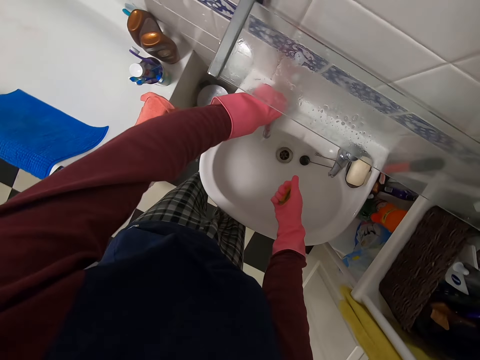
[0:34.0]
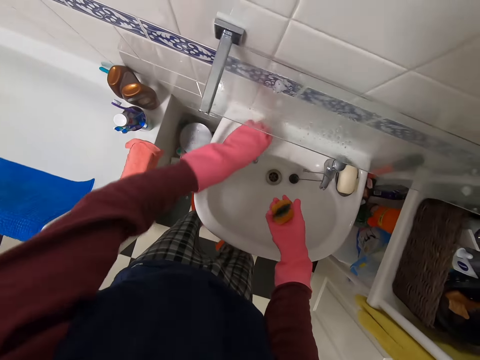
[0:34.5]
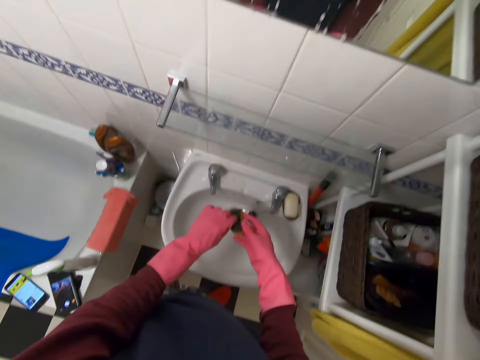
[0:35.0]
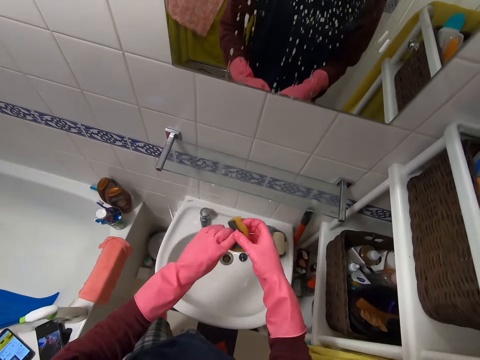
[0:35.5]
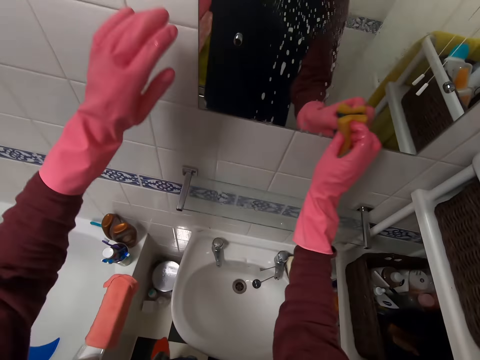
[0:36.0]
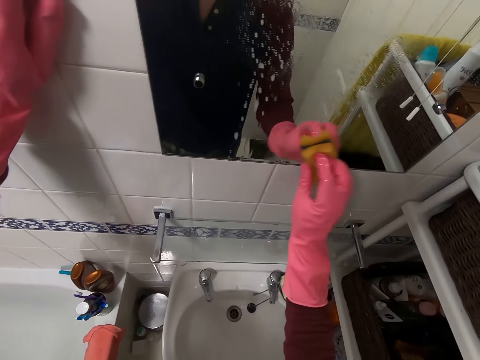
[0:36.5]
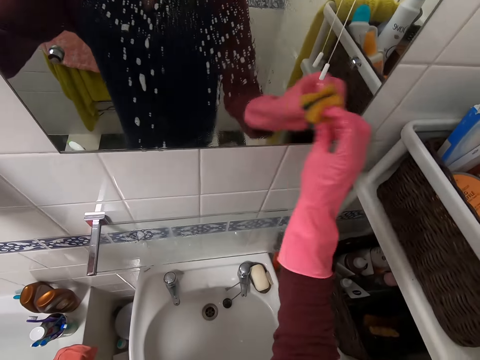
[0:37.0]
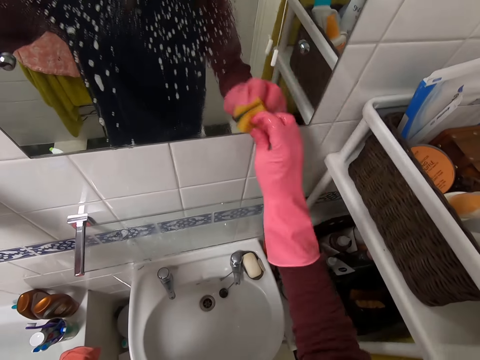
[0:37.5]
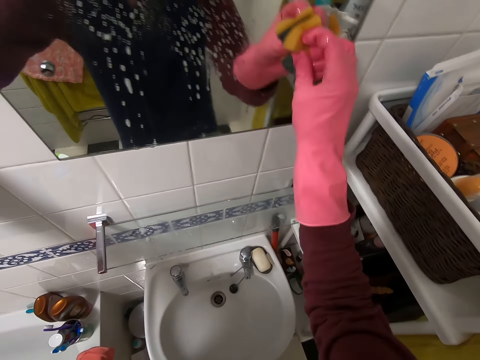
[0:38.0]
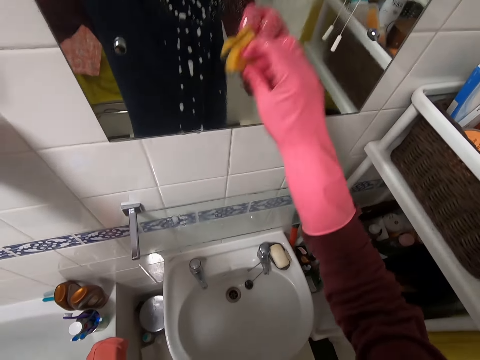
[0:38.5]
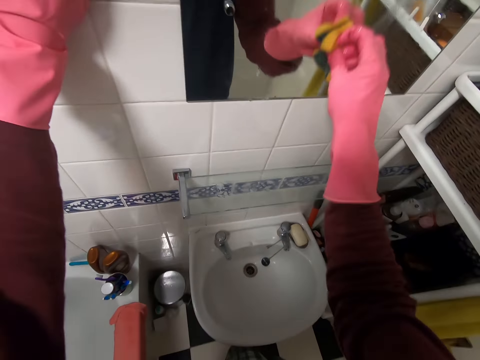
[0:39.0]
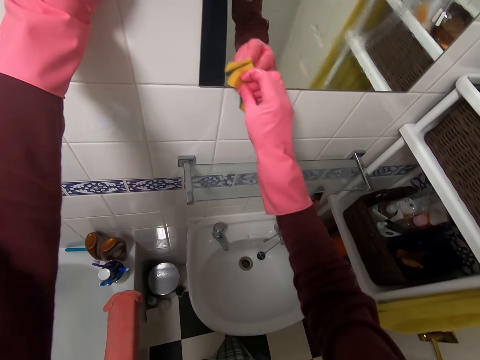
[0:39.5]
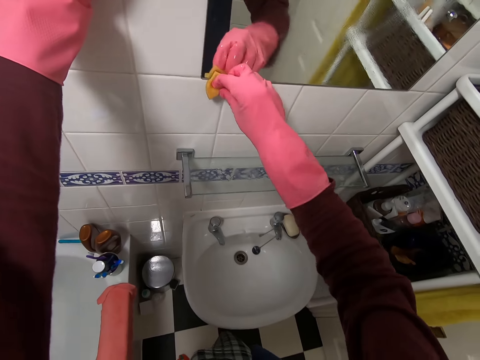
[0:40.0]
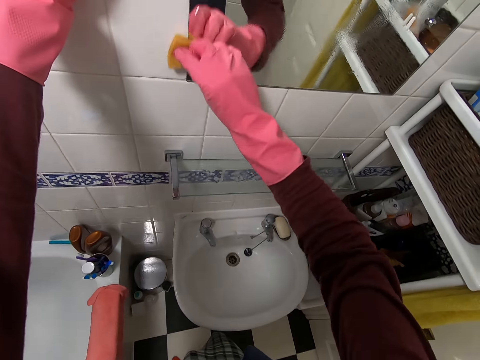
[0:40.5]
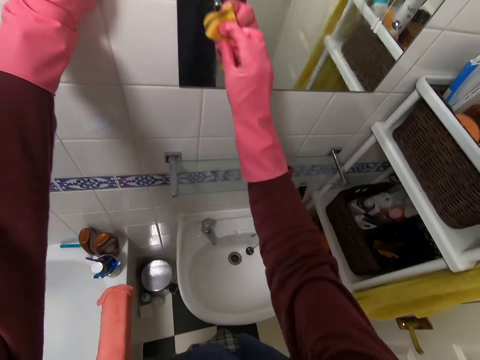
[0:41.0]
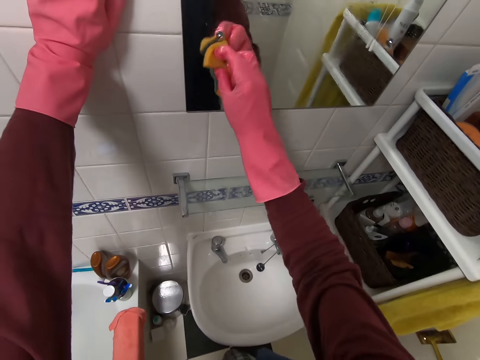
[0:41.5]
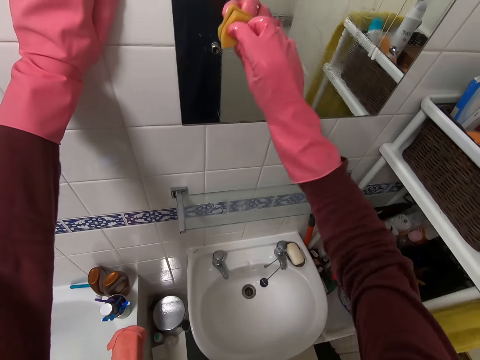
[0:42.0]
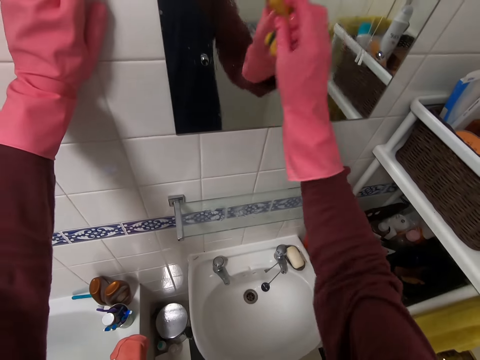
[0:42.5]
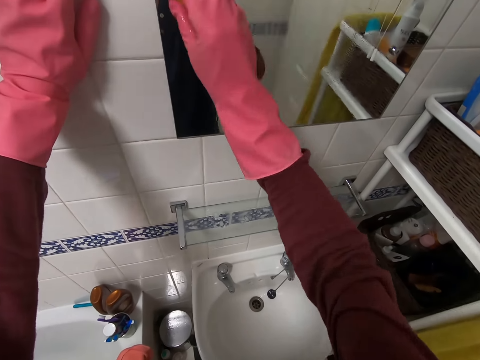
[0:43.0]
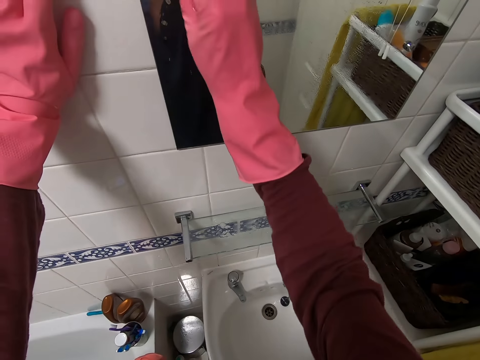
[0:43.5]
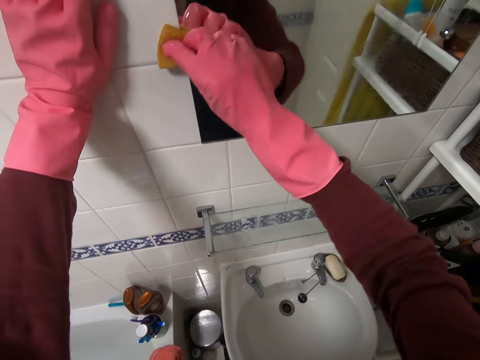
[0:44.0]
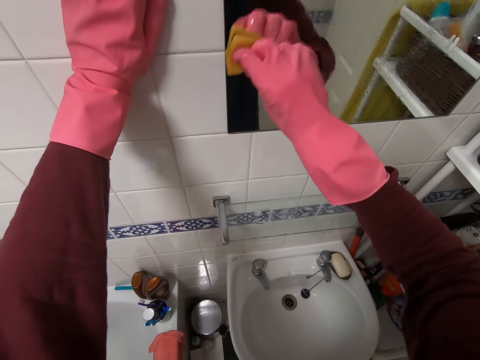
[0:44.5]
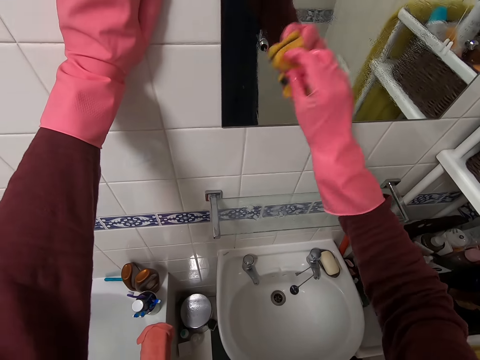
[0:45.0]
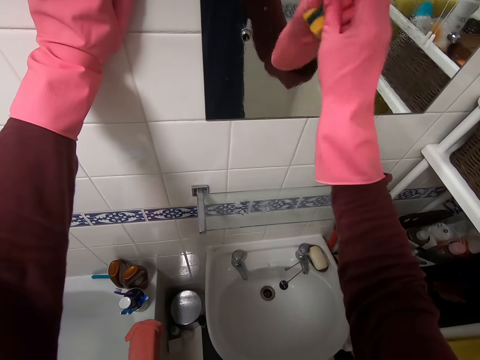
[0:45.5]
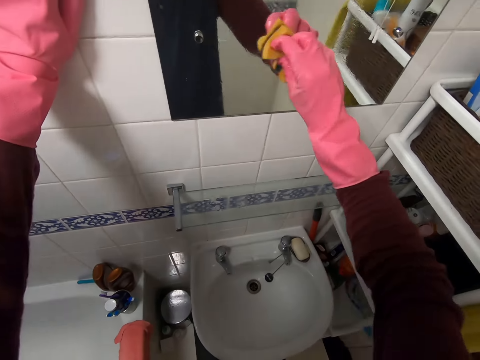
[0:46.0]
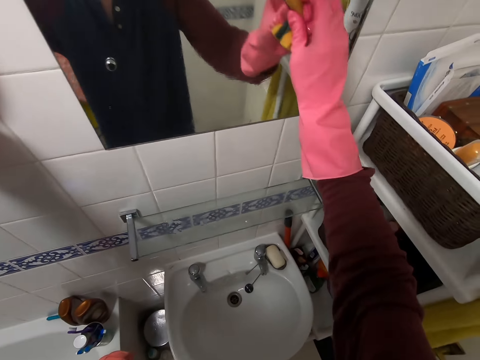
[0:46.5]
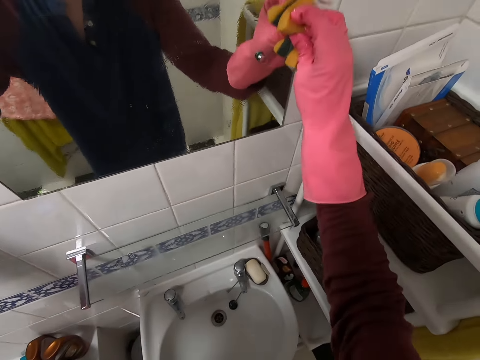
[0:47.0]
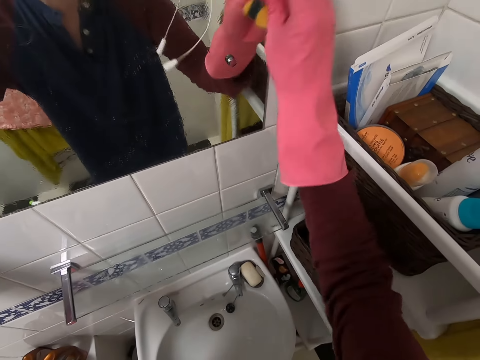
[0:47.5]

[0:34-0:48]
The camera wearer closes the bathroom tap. They wipe the mirror with a sponge.

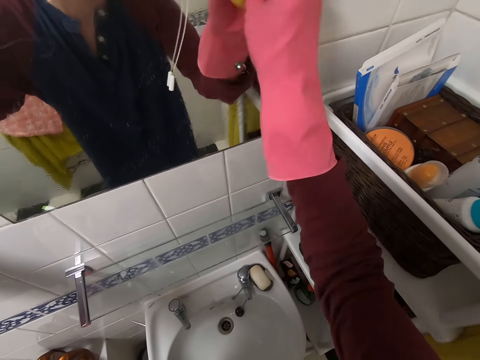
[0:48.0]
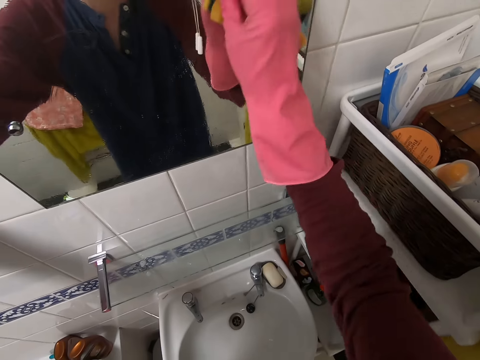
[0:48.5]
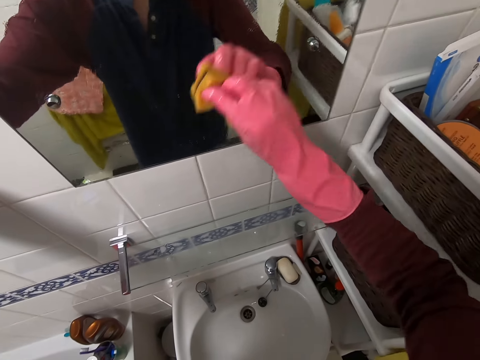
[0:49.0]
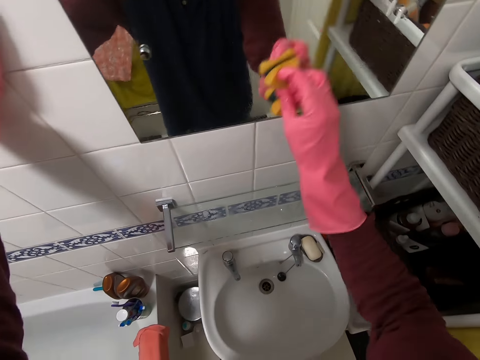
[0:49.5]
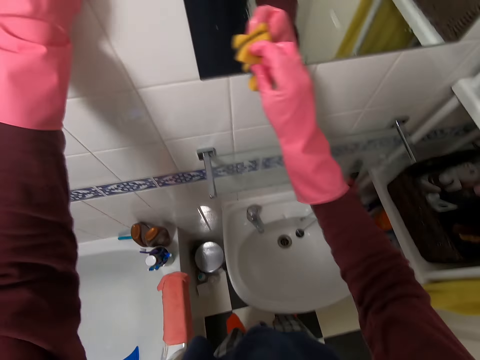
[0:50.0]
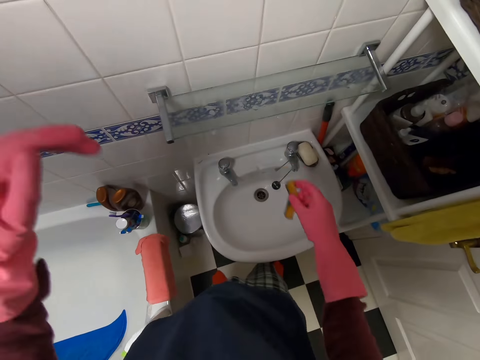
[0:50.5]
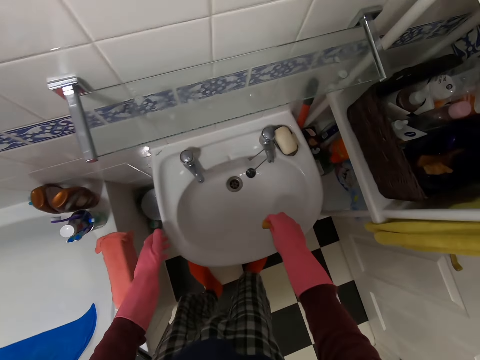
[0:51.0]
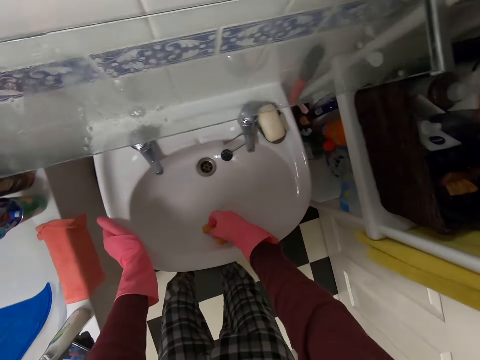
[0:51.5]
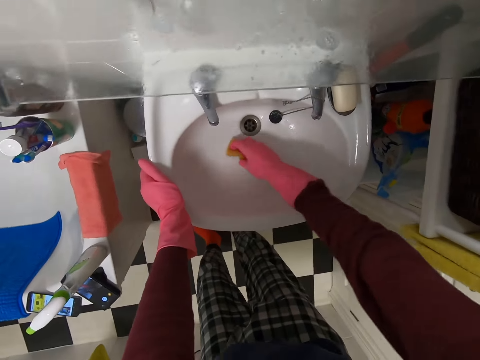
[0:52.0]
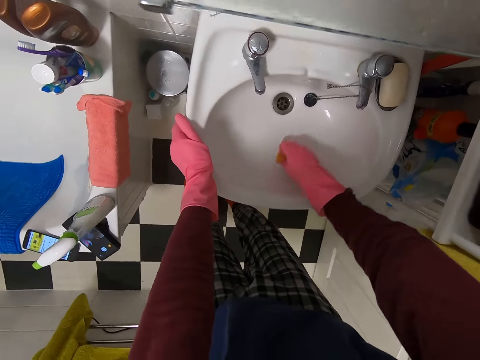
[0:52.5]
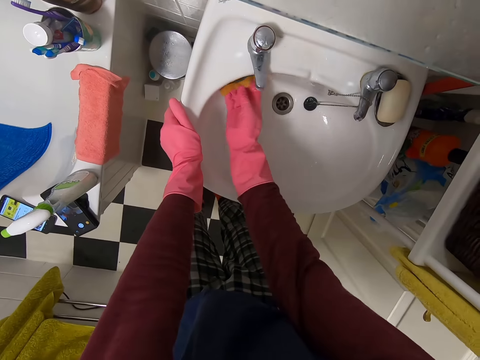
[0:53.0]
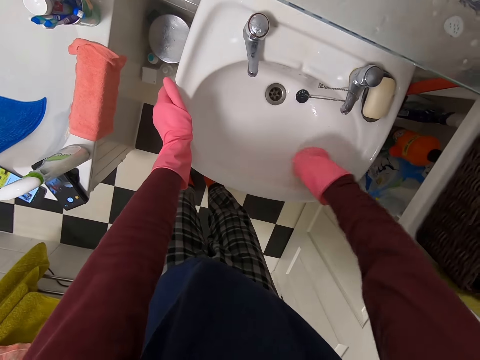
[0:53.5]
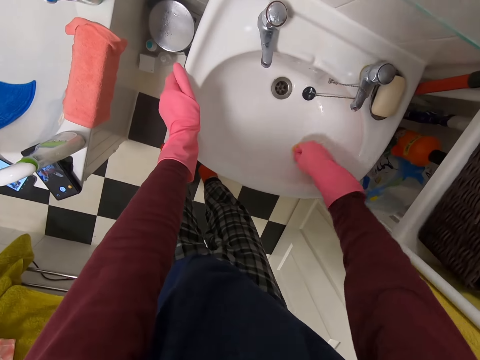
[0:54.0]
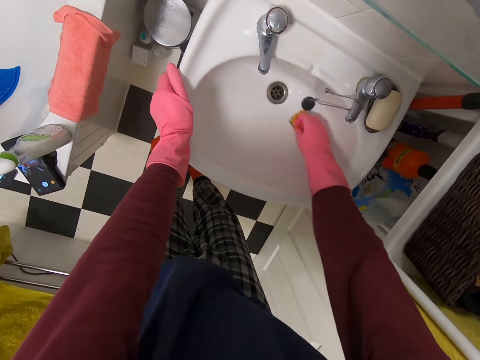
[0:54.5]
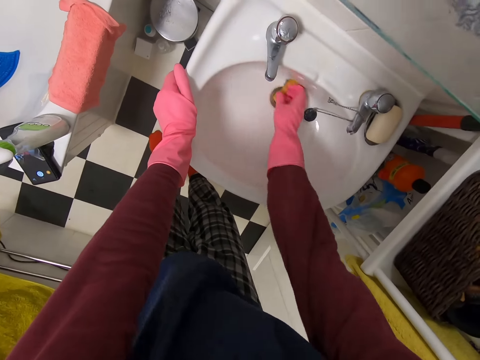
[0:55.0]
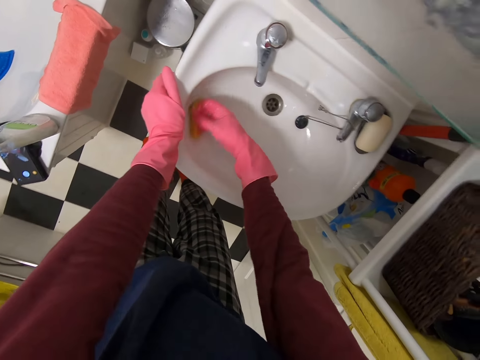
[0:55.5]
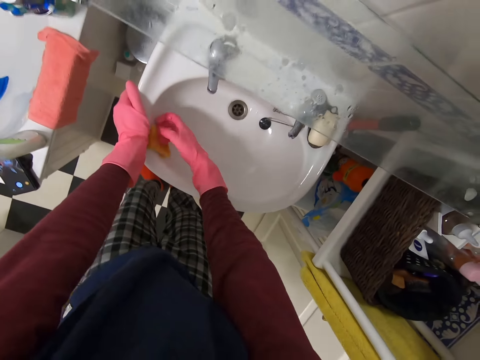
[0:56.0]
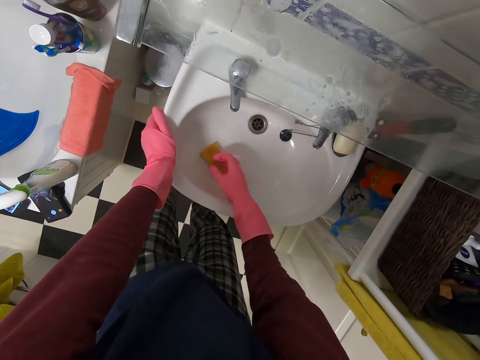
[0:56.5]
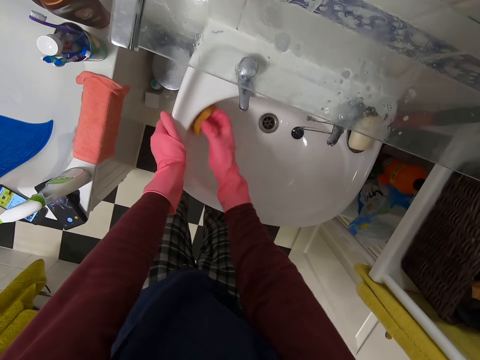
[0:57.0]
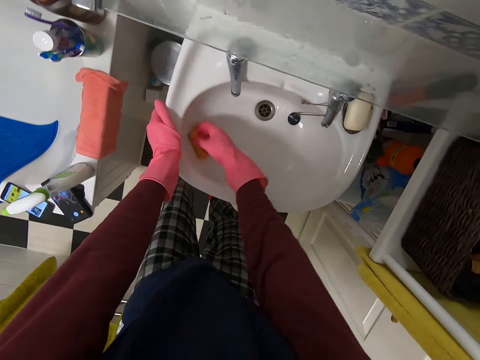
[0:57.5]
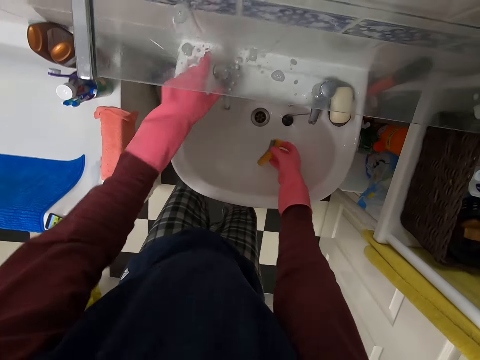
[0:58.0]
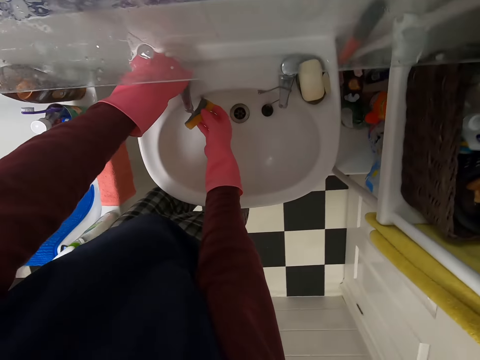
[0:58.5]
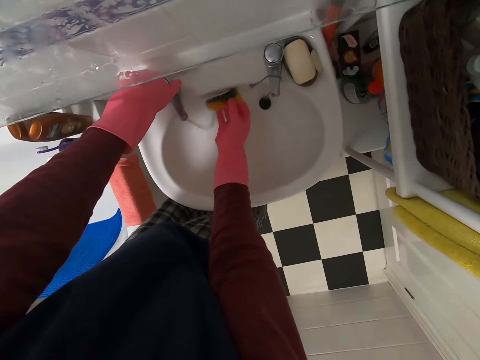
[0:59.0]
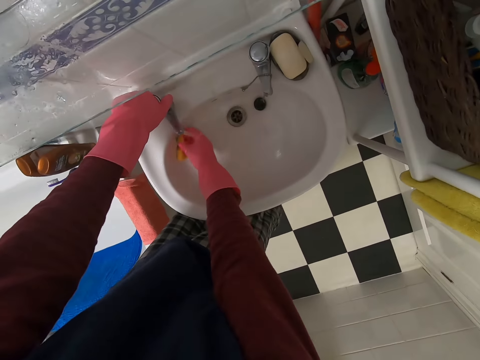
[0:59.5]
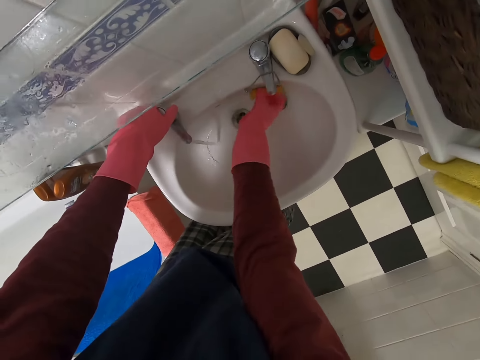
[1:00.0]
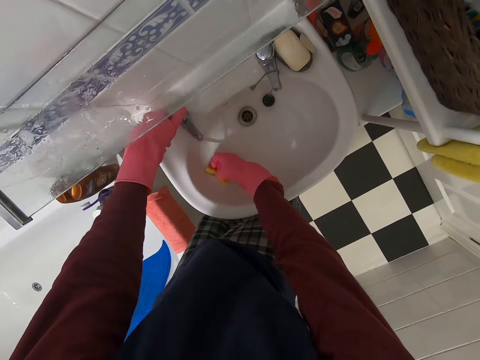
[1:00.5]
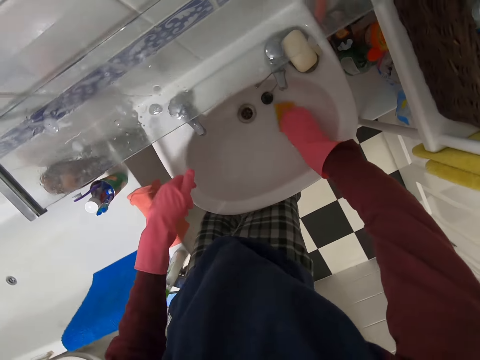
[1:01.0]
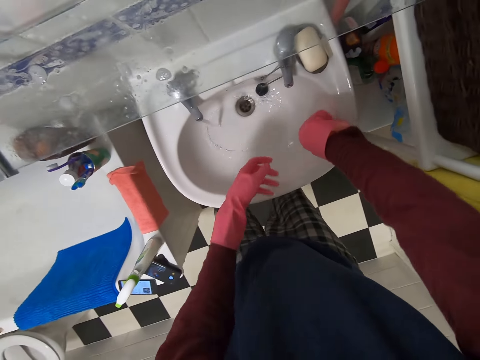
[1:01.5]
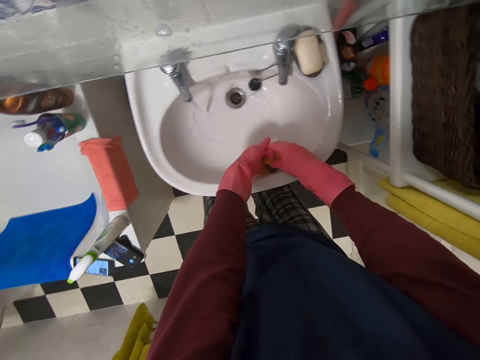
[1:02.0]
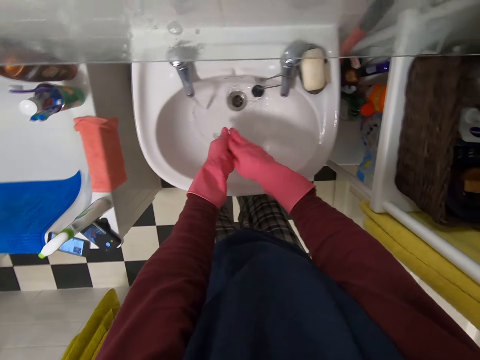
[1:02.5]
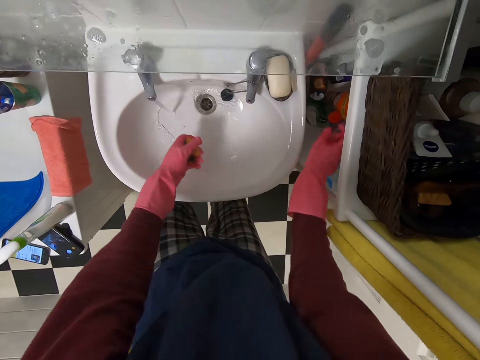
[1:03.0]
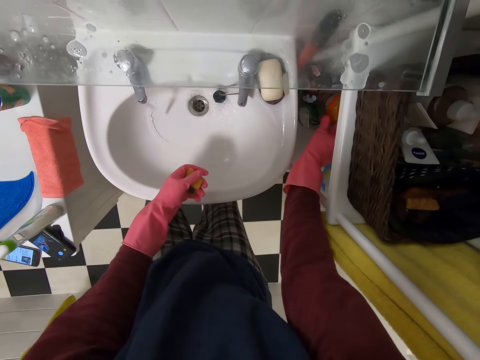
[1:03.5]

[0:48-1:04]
The camera wearer wipes the sink. They open the bathroom tap. They wash the sponge. They wipe the sink.
